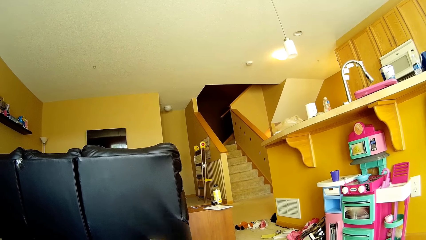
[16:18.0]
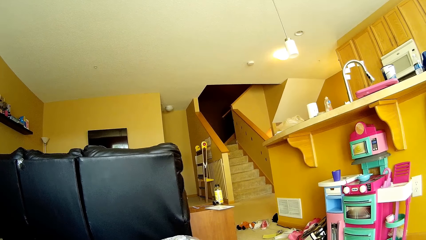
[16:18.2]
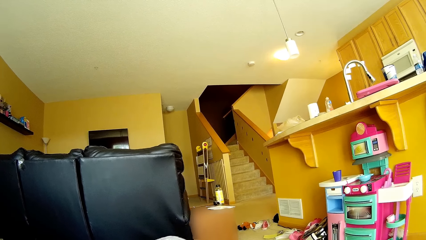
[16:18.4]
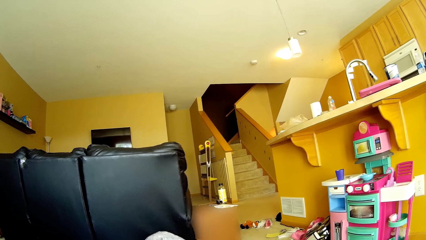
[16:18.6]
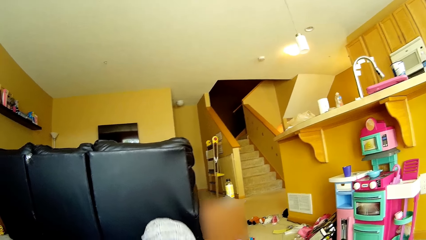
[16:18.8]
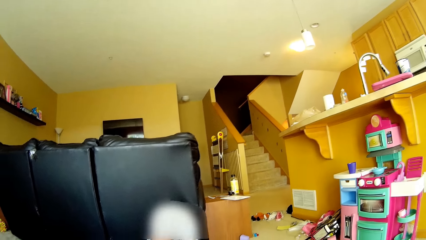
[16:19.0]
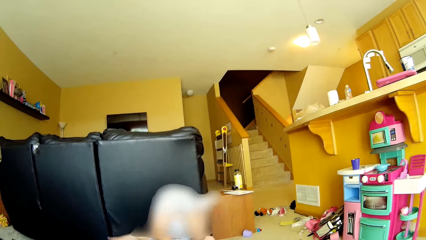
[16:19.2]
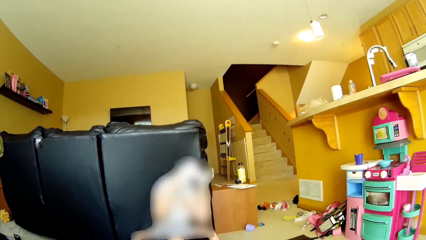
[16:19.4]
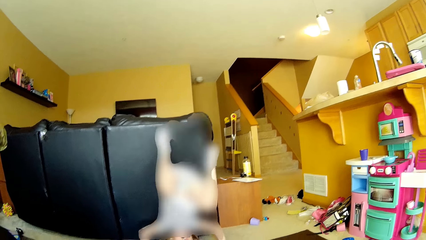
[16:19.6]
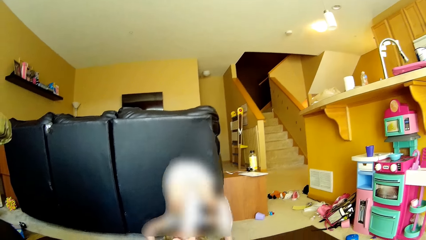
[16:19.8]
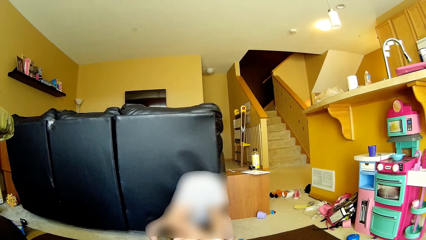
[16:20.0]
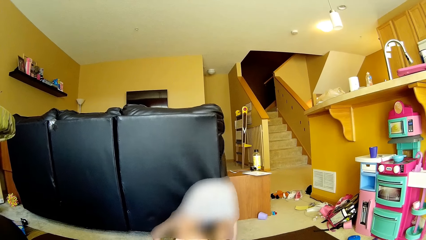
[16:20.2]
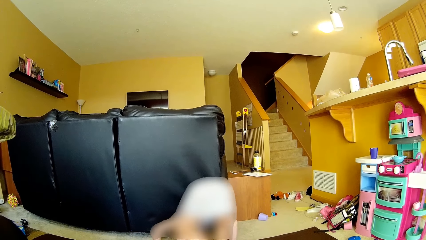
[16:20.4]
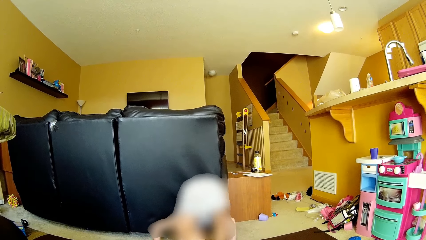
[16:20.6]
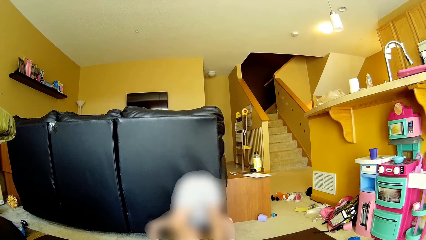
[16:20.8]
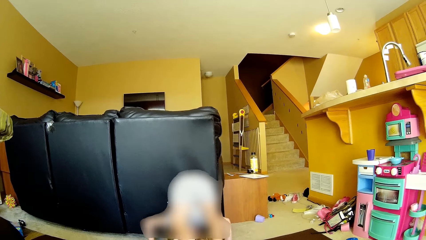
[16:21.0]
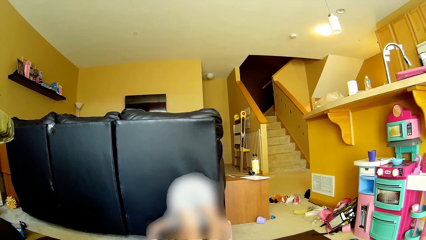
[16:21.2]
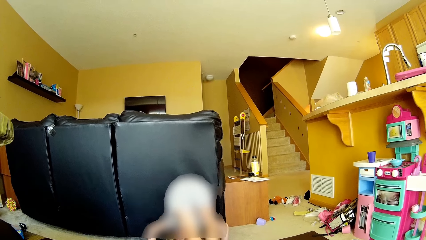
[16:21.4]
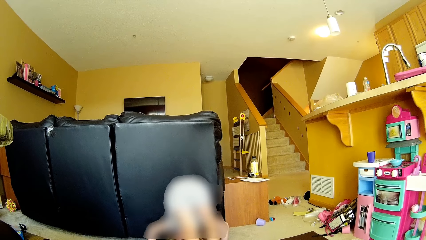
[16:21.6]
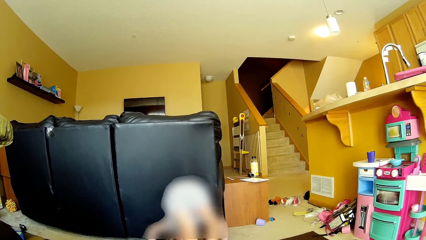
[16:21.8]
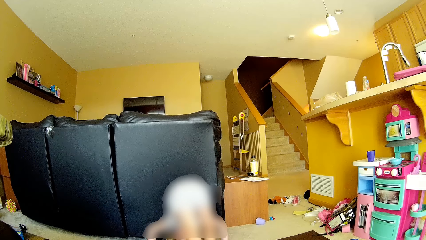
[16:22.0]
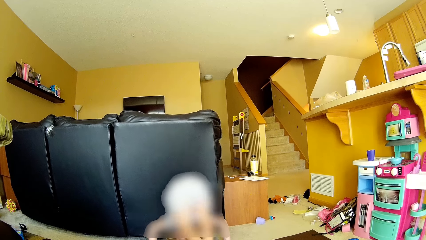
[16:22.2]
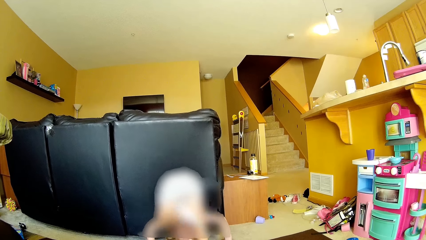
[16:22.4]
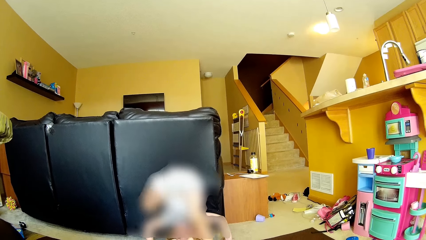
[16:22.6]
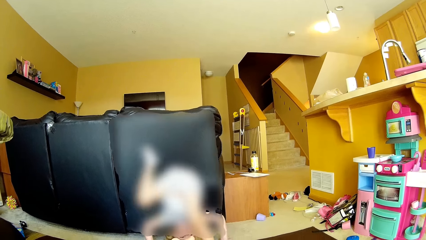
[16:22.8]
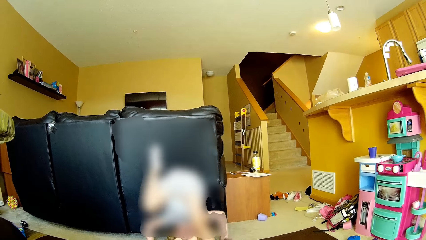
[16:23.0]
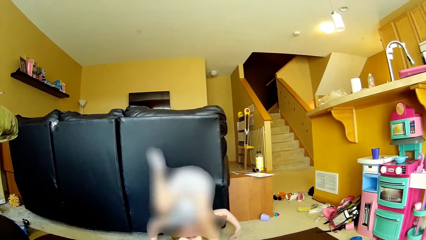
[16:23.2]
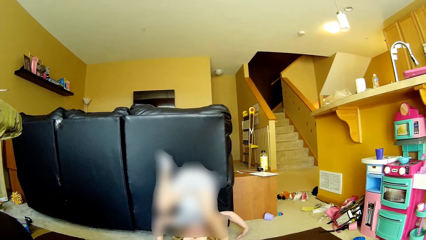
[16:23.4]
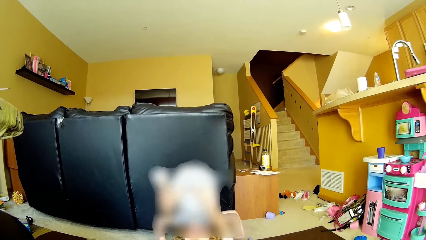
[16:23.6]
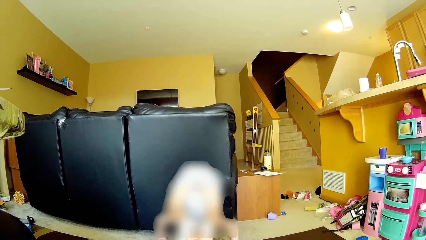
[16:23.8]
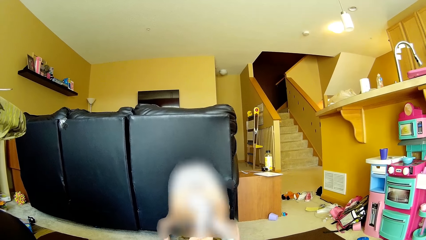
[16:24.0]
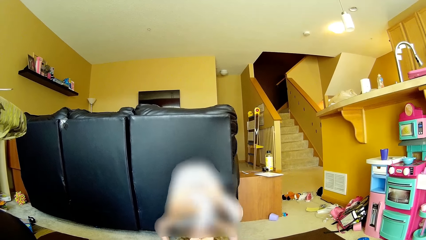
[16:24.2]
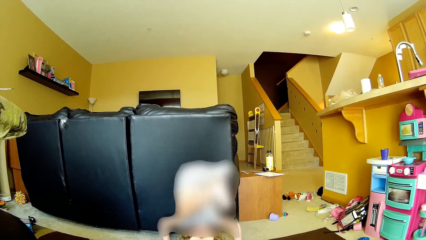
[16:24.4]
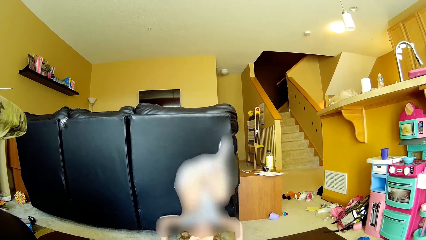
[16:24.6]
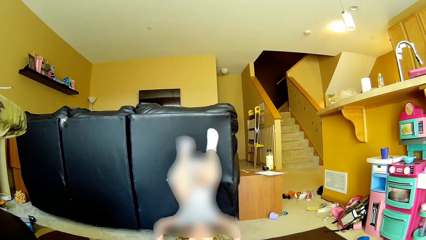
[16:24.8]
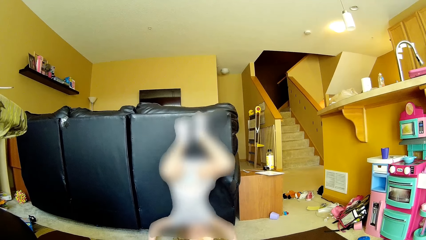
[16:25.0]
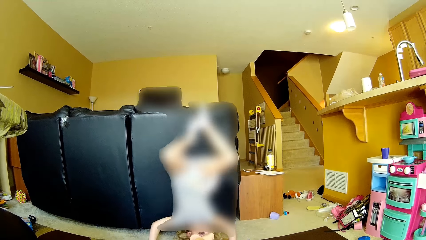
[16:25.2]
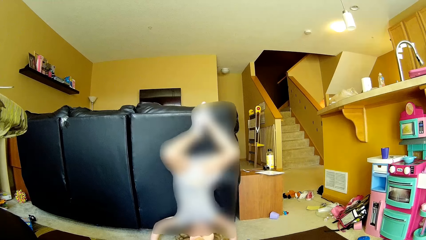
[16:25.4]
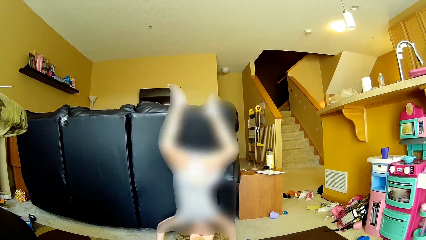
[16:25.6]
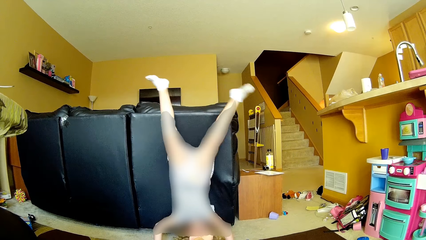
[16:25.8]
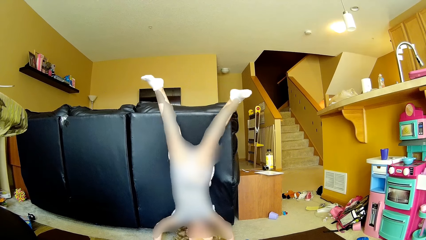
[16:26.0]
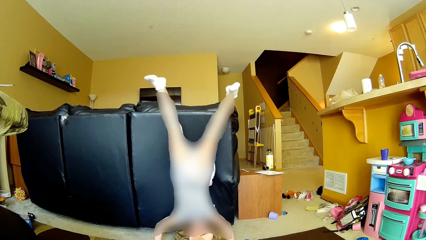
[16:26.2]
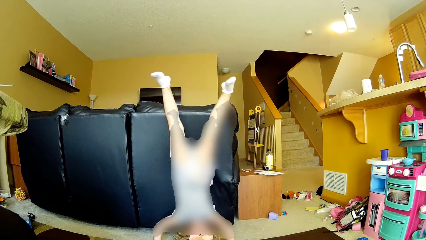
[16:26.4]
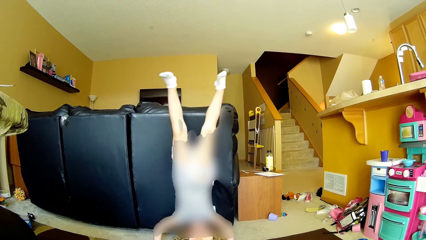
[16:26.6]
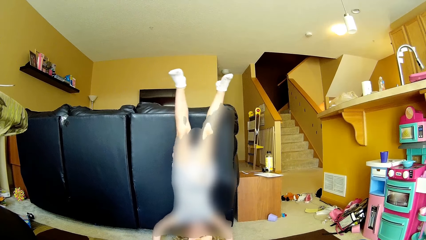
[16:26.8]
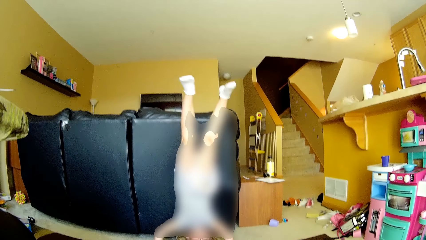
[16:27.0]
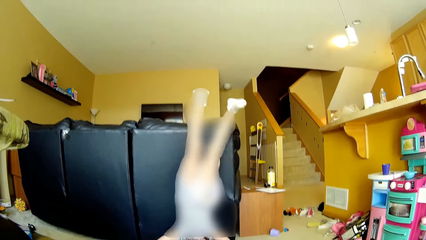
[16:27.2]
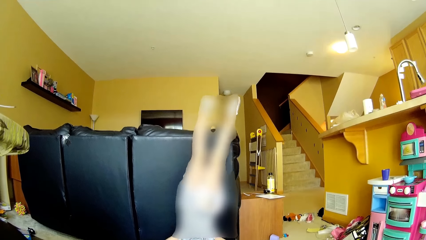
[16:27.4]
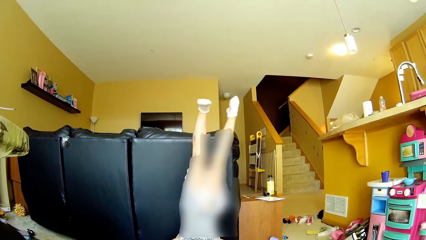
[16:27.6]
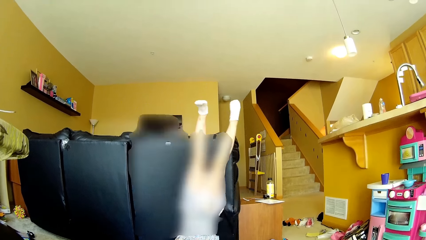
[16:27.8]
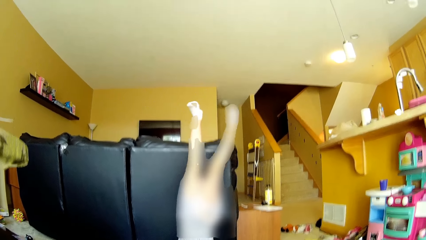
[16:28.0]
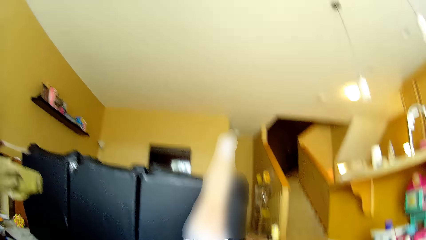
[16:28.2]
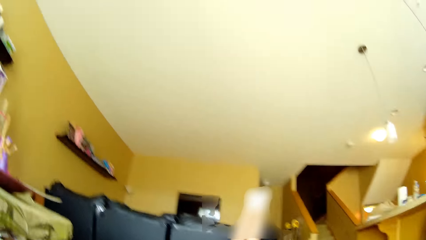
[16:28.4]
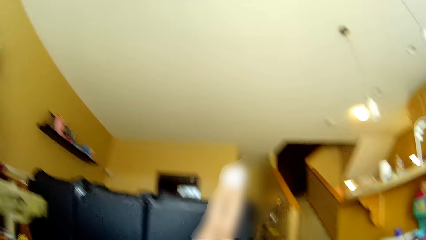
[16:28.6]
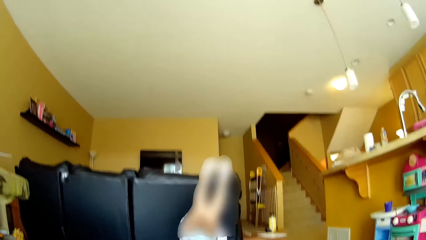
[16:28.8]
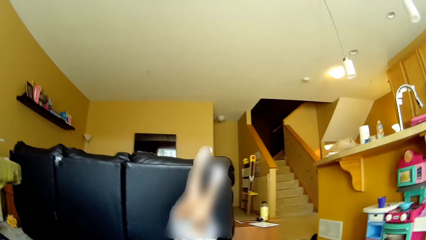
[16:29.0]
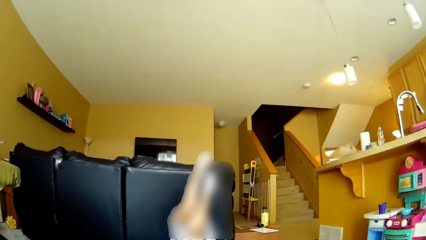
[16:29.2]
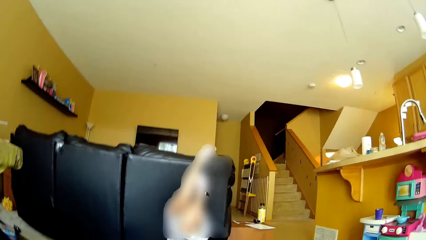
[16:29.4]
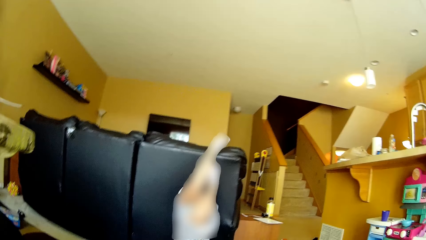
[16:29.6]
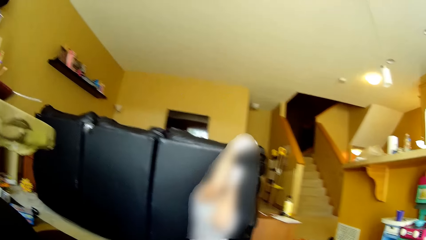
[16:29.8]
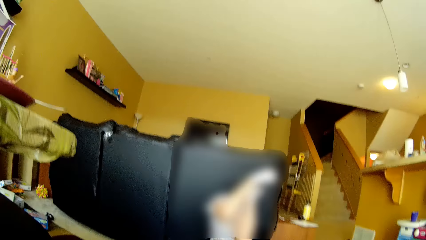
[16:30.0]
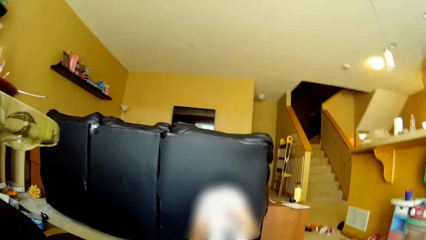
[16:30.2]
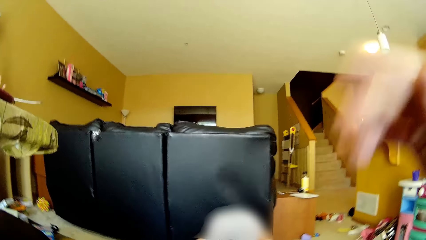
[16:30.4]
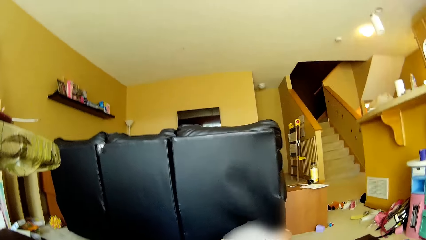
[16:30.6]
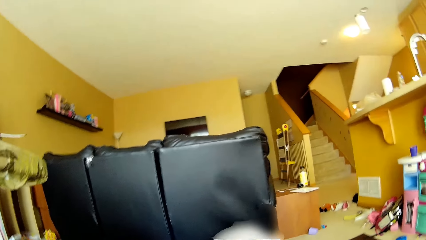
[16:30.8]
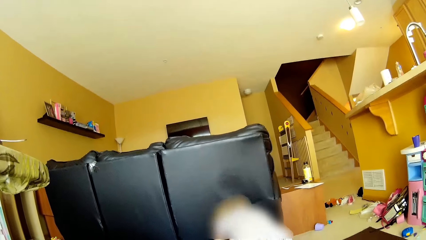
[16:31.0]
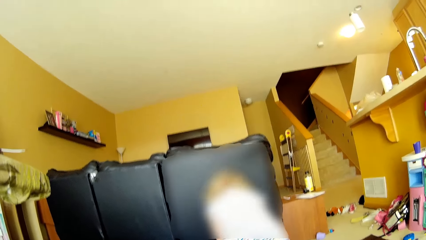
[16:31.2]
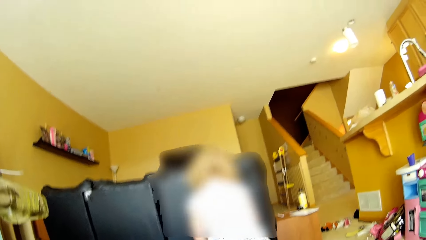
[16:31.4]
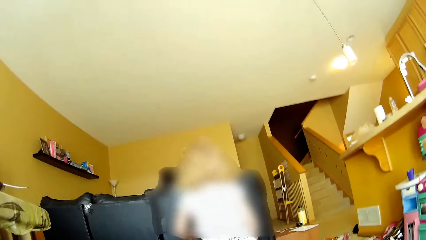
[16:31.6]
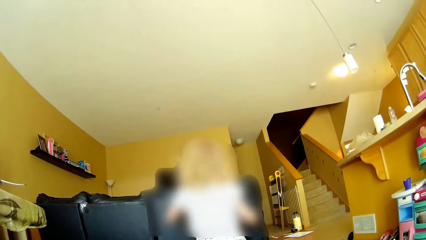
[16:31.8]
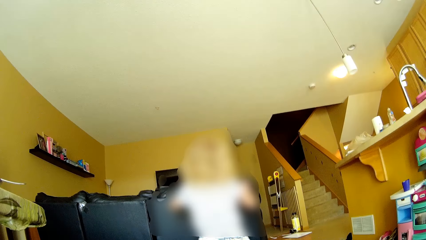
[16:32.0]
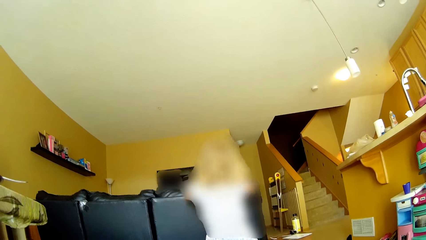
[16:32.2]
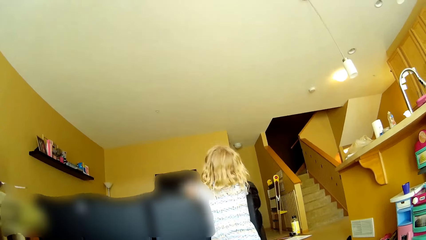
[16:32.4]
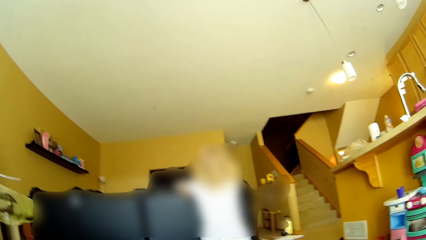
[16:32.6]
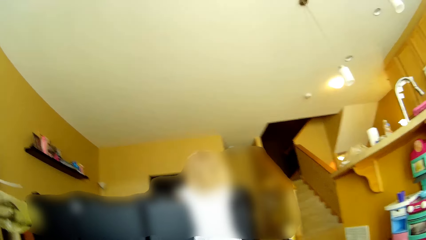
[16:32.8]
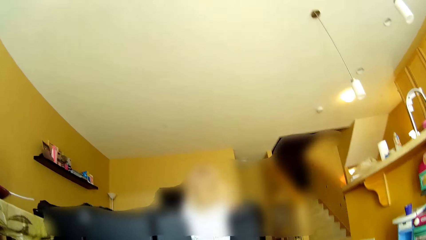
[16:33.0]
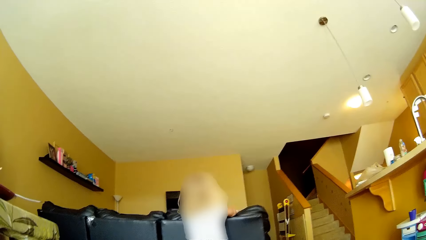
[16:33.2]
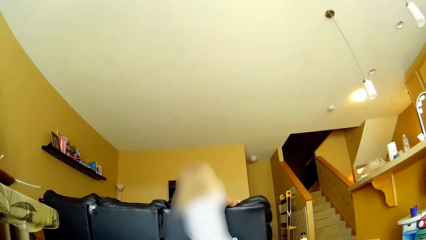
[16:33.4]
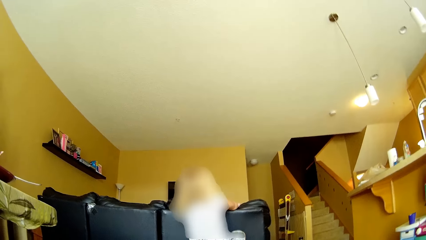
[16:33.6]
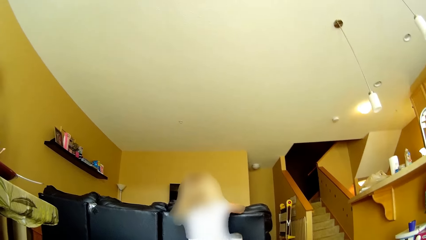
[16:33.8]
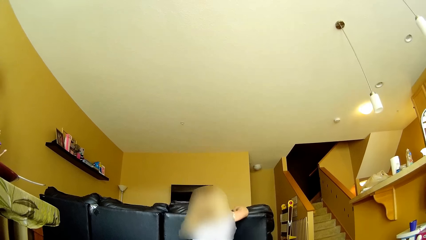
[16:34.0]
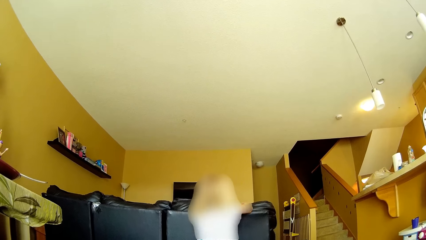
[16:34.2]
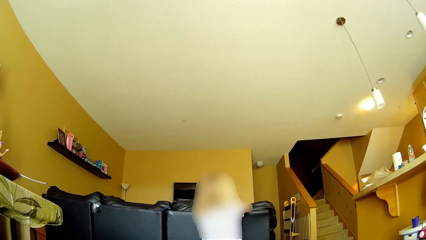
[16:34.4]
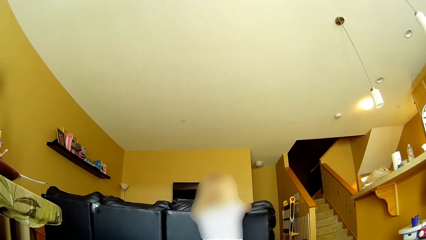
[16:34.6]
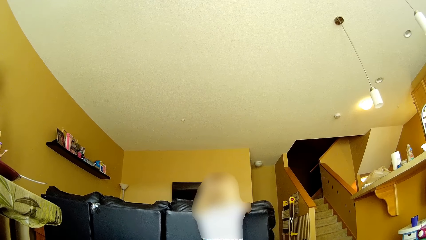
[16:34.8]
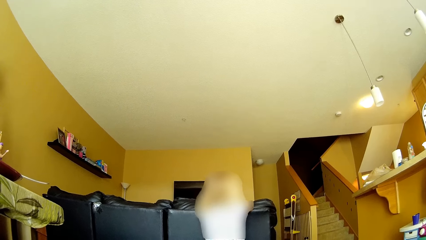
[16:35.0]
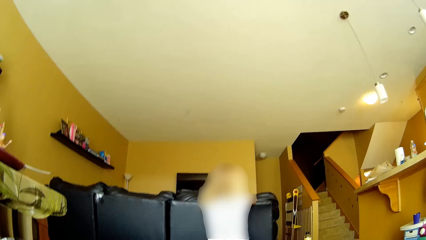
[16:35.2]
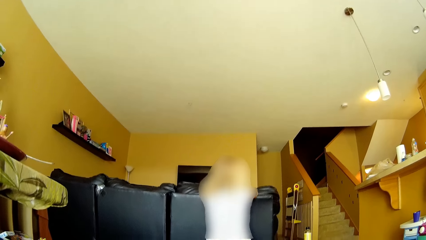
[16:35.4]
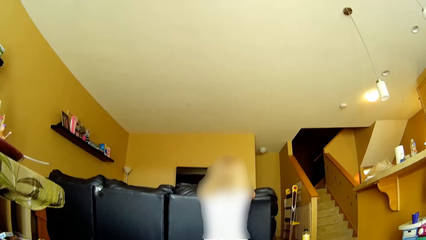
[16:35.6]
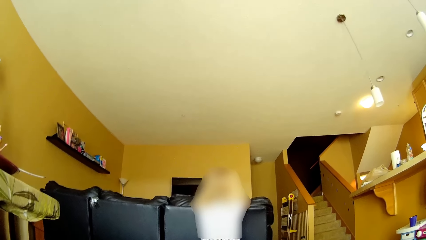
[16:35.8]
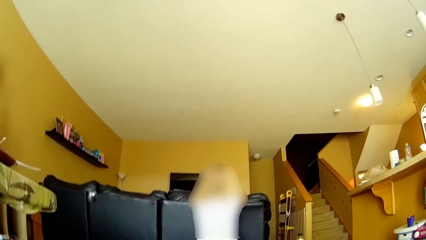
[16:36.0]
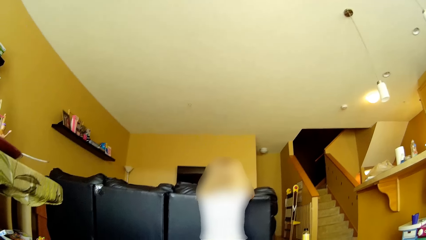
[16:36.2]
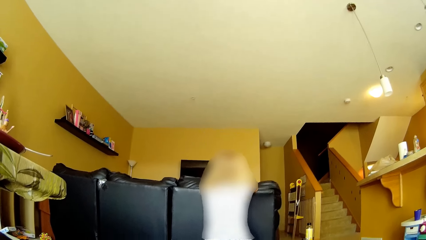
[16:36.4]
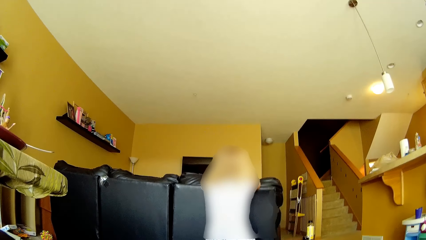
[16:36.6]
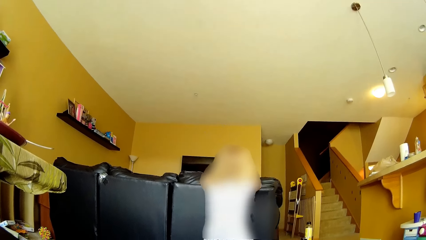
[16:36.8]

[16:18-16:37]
The girl does somersaults. The camera wearer touches their hair with their right hand. They lift their hand. They look around.
